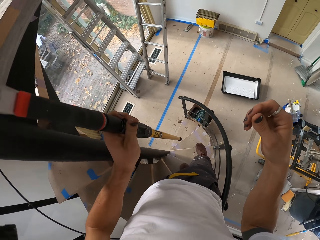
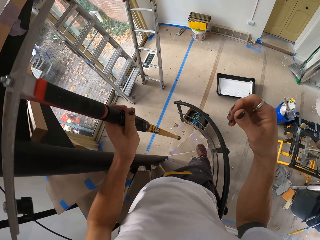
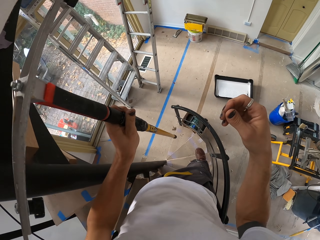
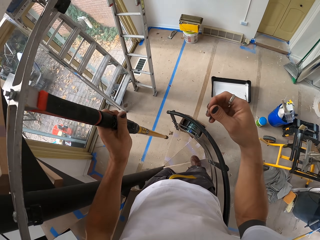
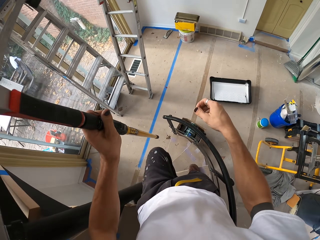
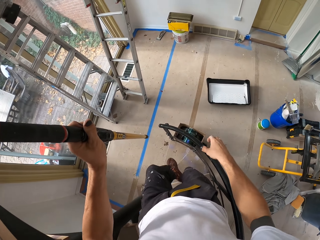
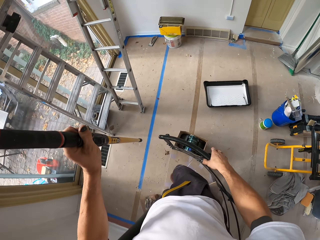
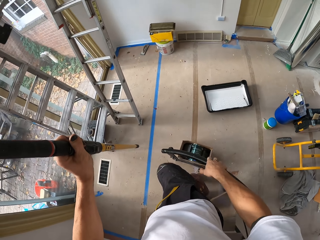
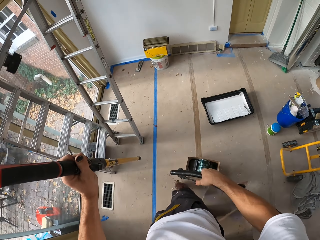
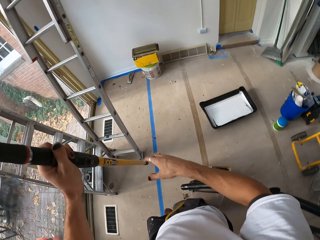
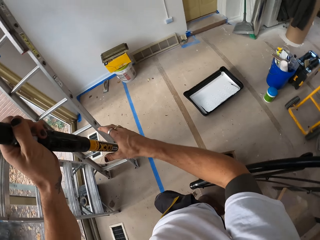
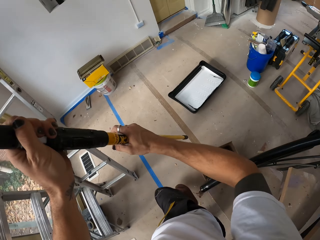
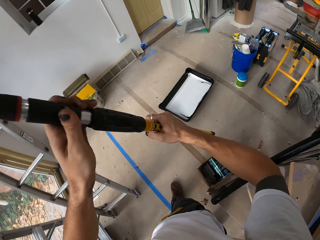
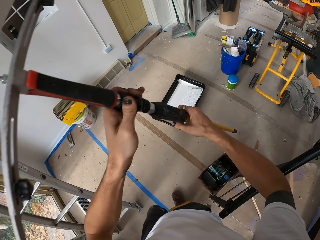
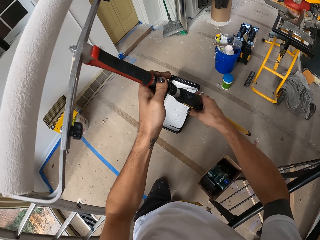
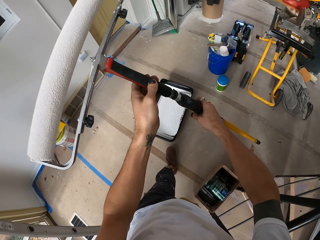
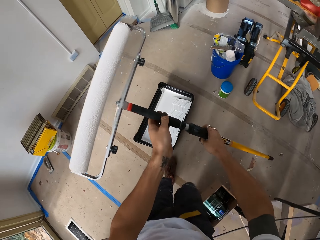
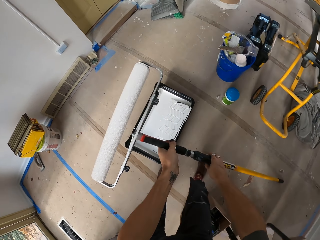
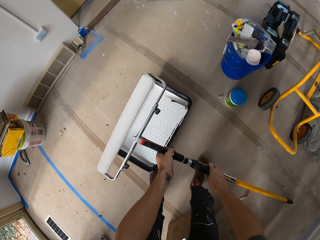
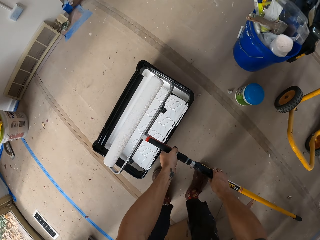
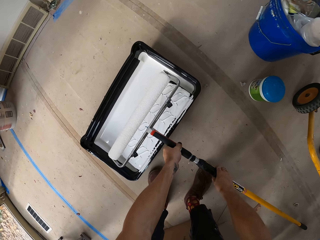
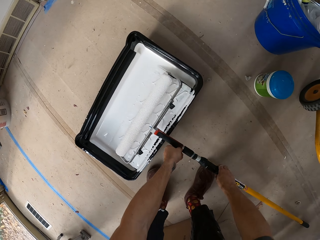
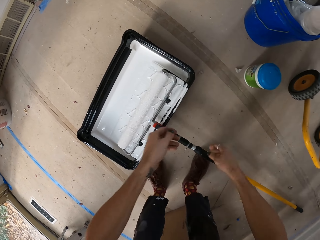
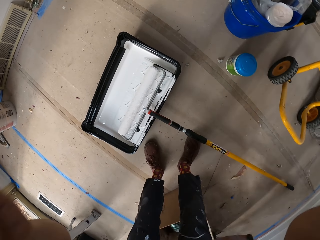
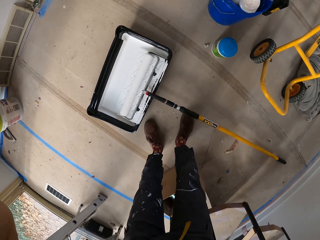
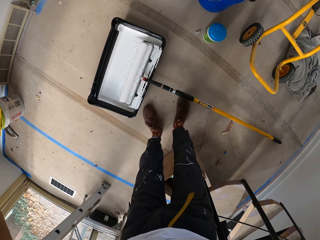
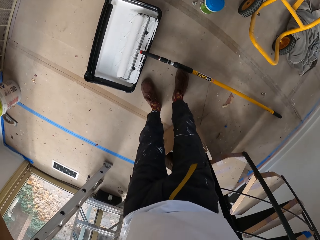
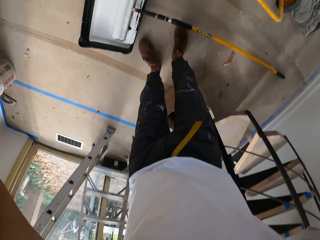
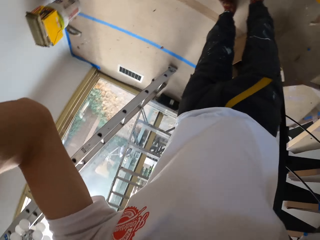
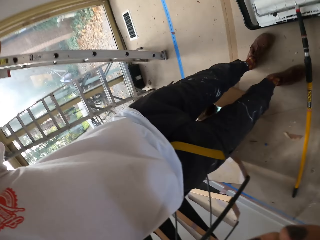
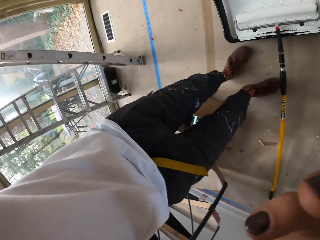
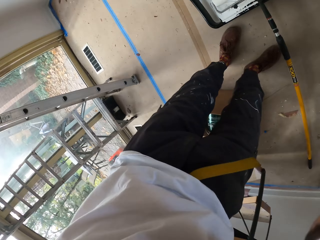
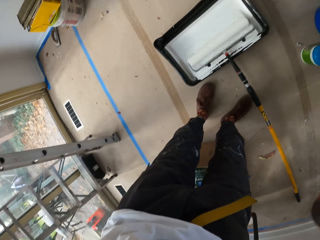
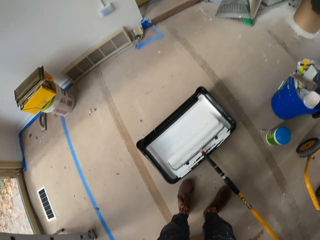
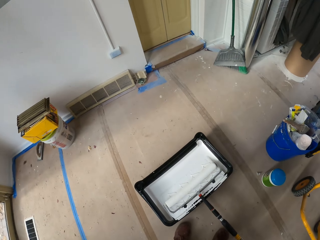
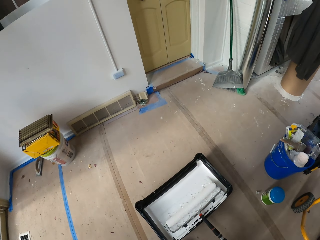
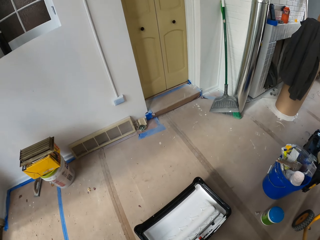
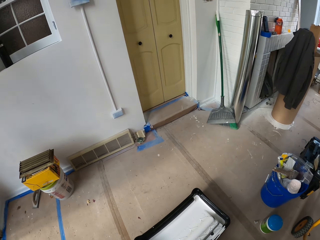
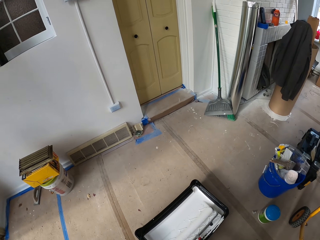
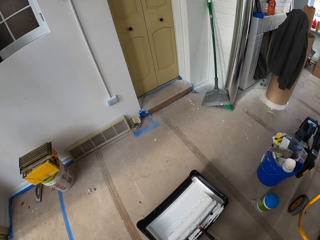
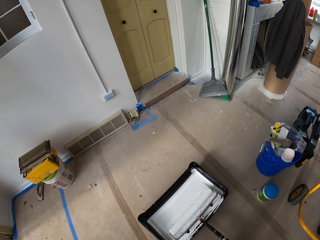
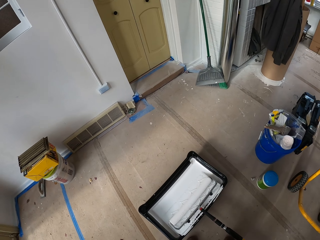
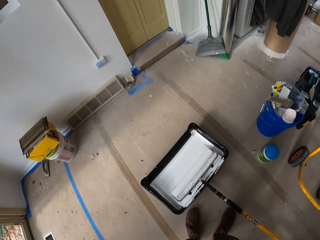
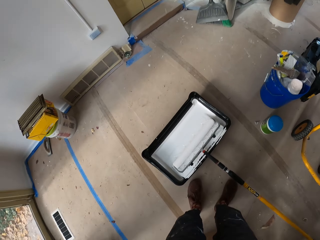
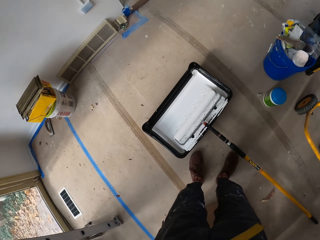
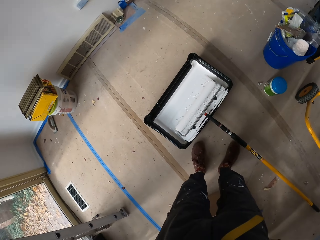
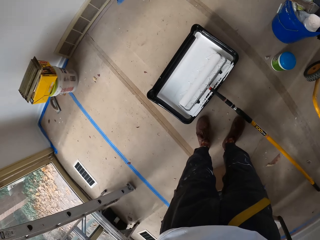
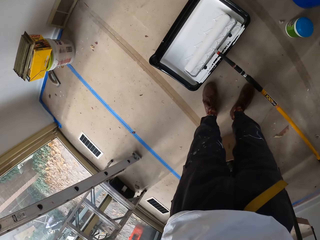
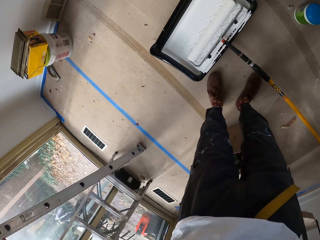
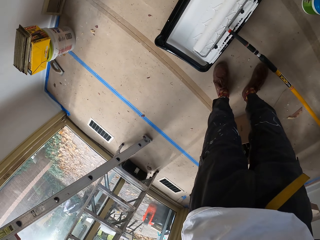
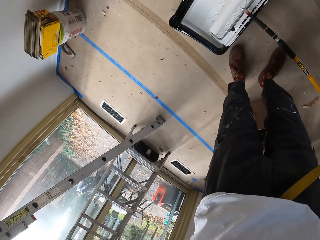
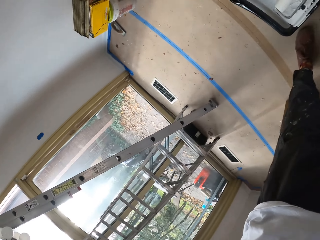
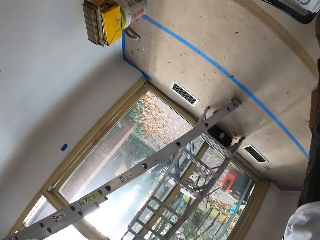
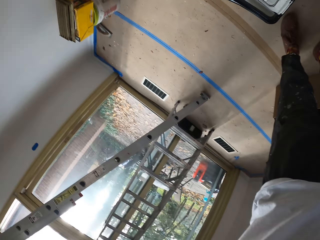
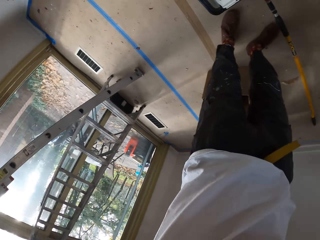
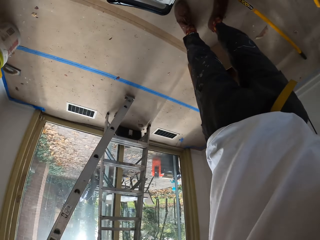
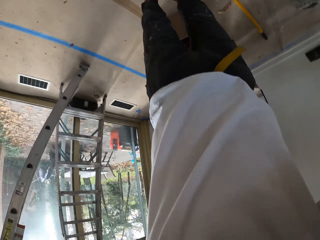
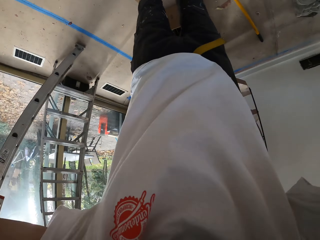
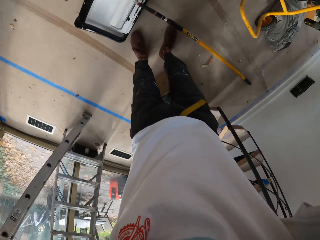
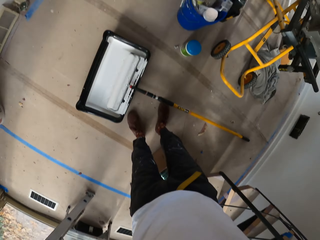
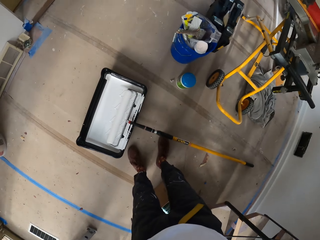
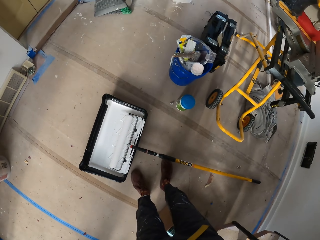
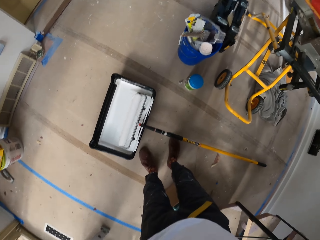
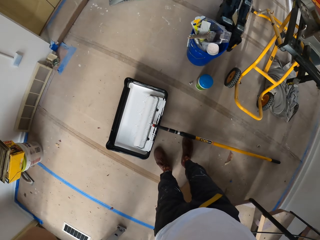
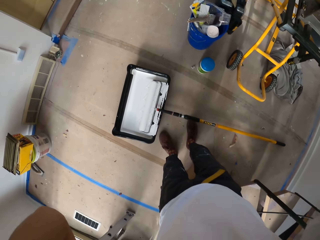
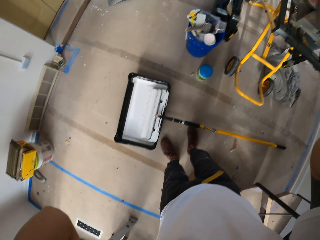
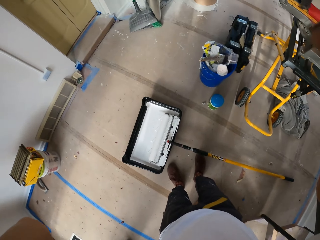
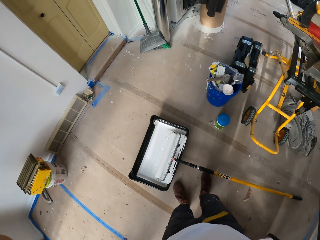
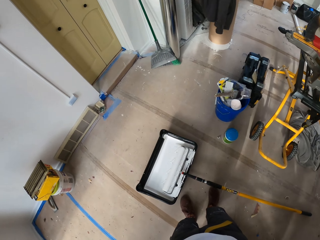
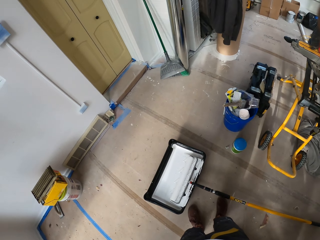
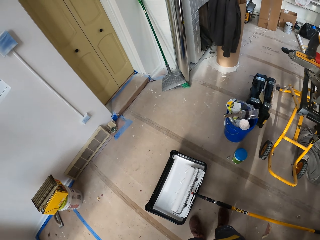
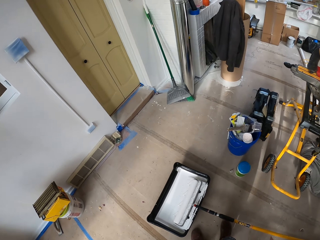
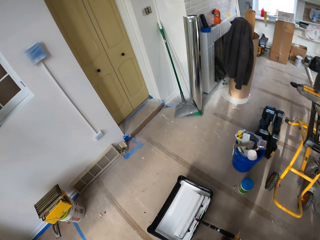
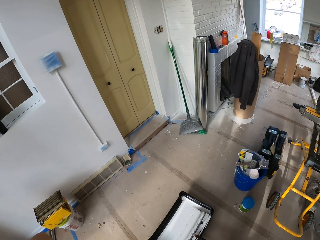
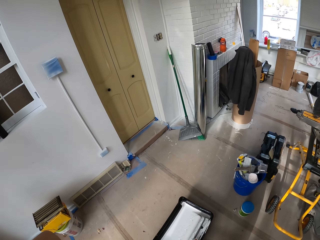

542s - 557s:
The camera wearer carries the brush downstairs. He walks down stairs. He places the paint roller on the plastic. He drops the brush in a paint tray. He adjusts the camera on his head. He looks around the room. He adjusts the camera.

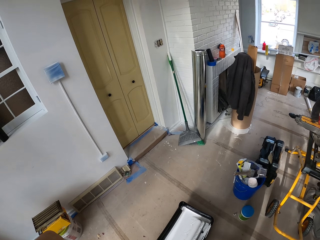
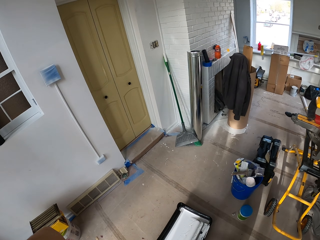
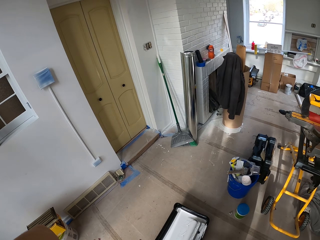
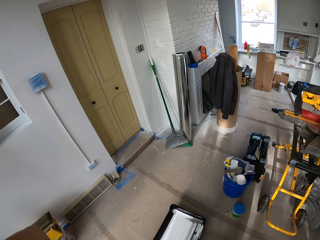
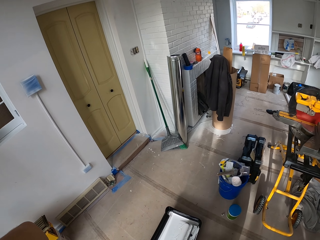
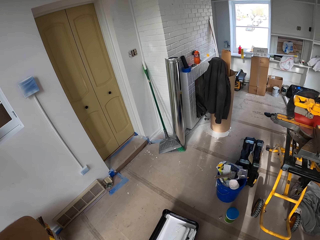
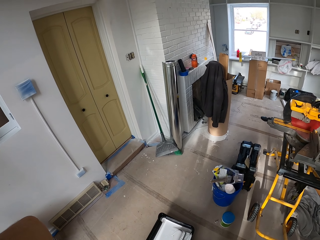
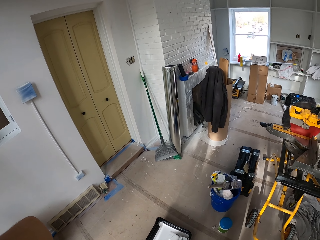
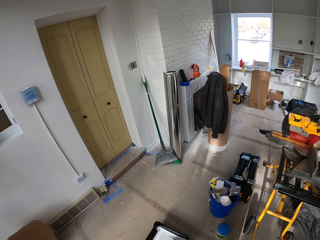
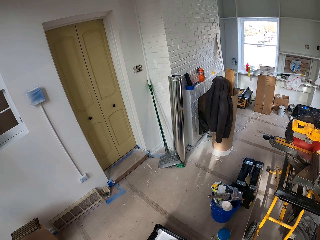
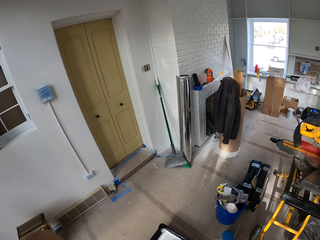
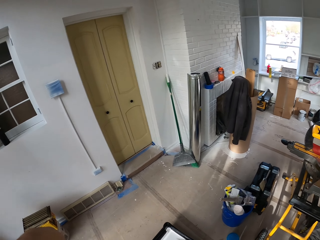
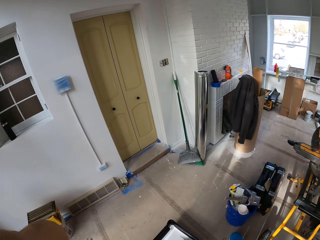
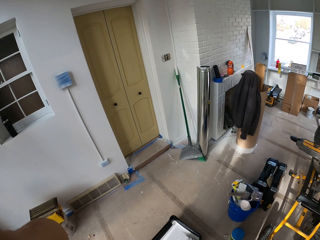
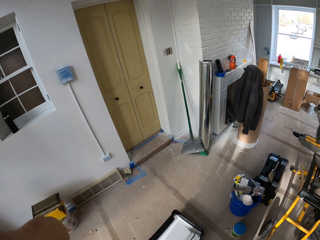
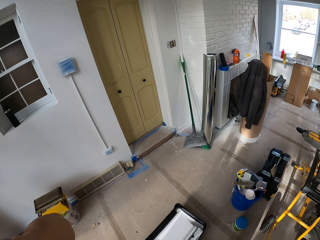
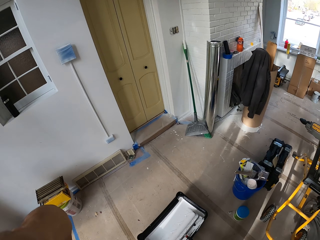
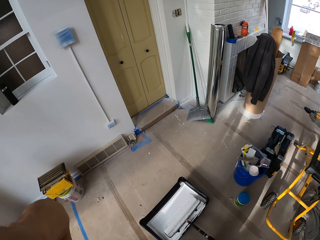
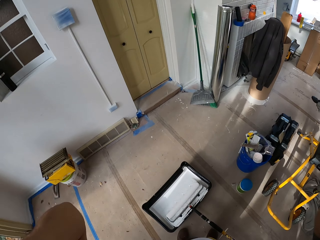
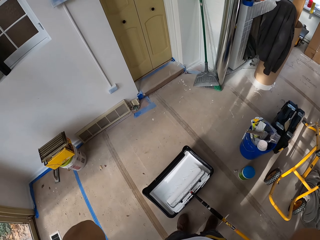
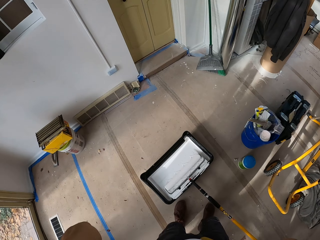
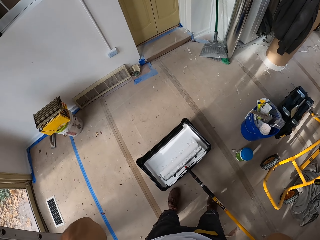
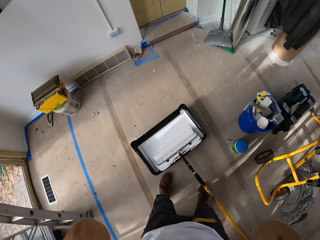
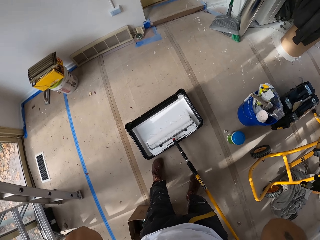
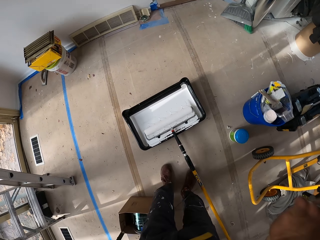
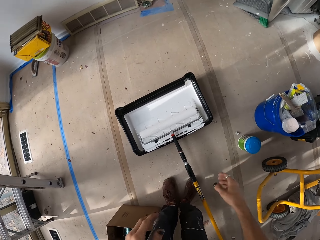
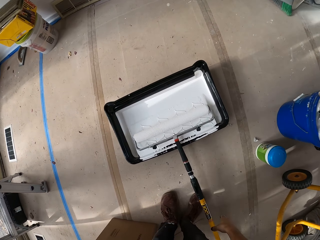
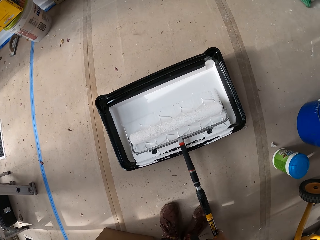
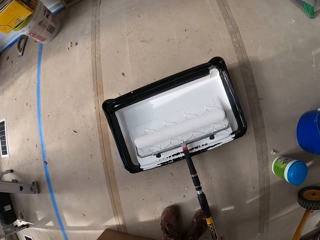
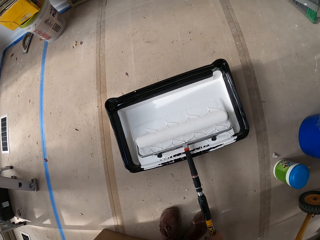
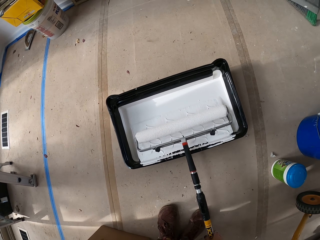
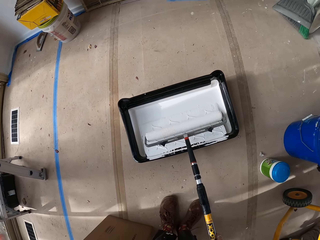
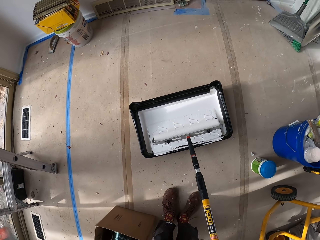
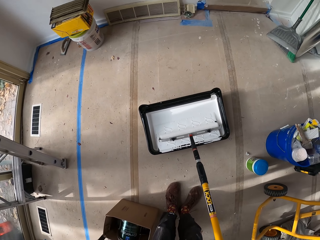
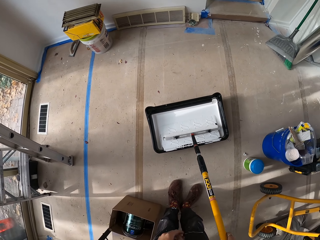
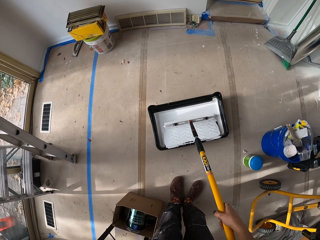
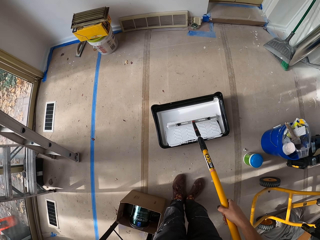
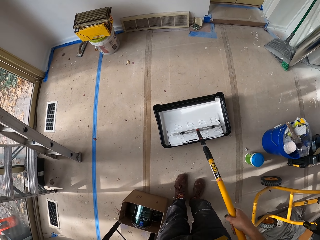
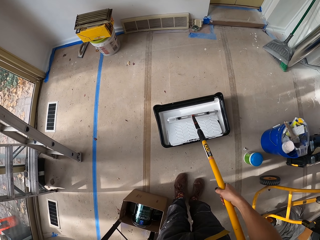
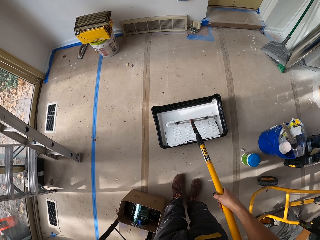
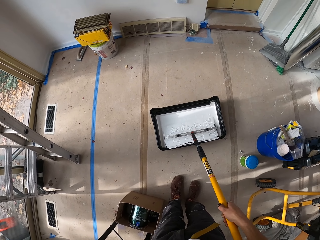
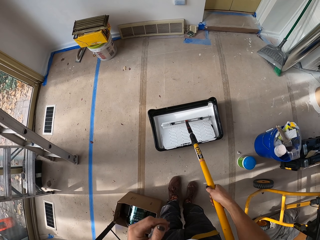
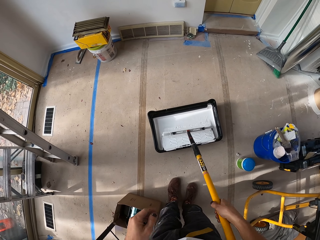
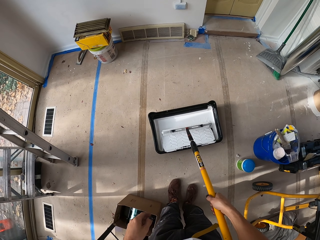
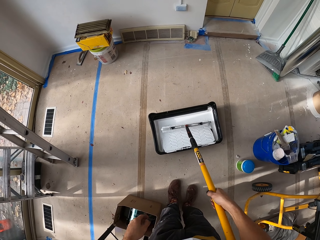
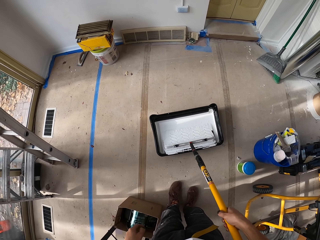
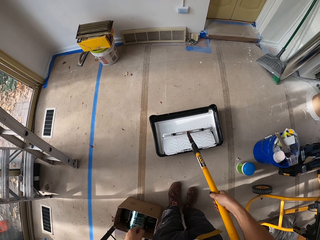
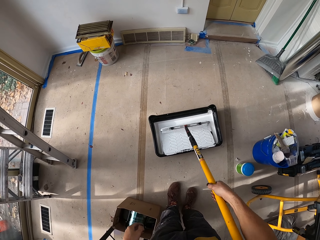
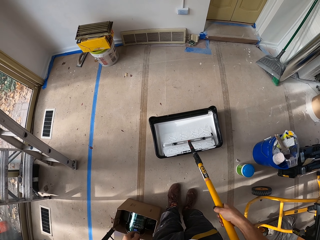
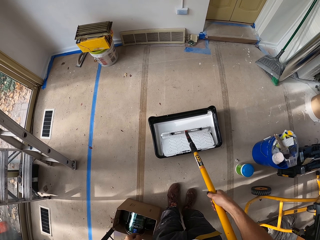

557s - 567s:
The camera wearer rolls a roller on the paint. They apply paint on the roller brush.
